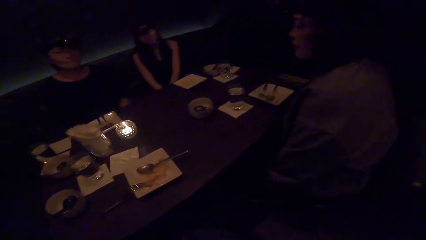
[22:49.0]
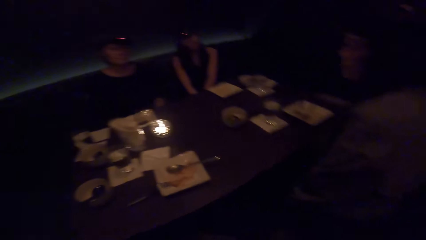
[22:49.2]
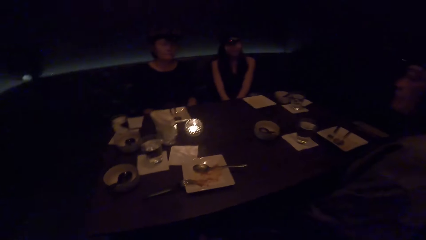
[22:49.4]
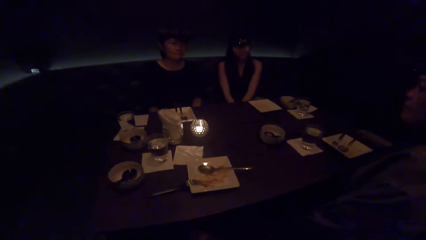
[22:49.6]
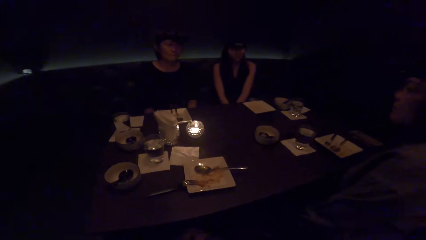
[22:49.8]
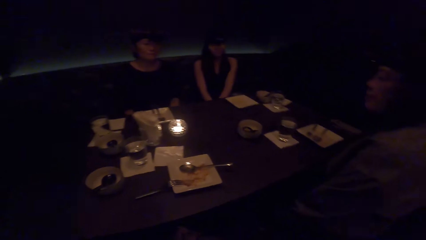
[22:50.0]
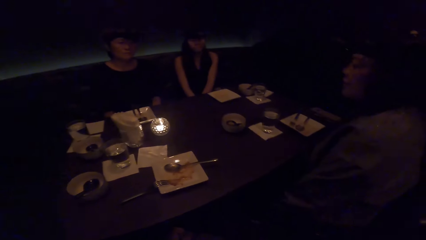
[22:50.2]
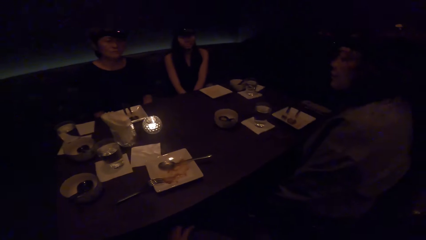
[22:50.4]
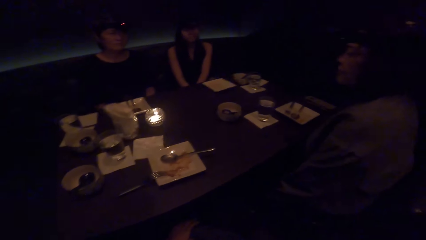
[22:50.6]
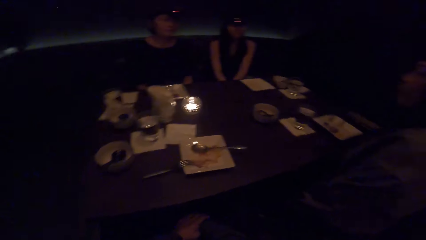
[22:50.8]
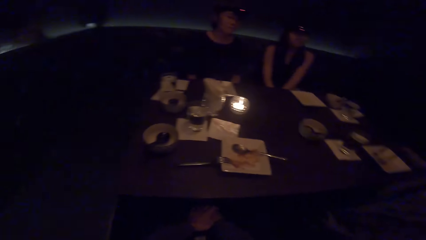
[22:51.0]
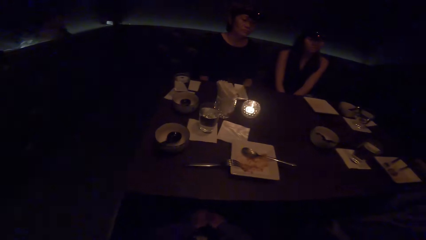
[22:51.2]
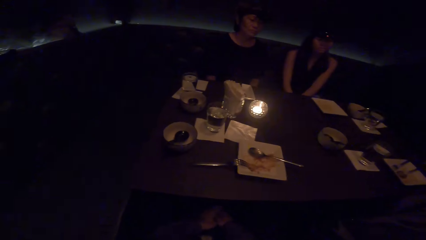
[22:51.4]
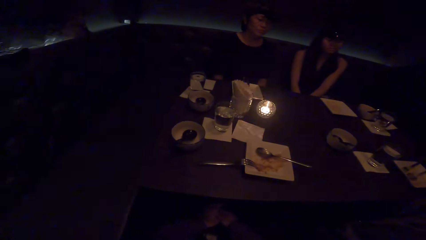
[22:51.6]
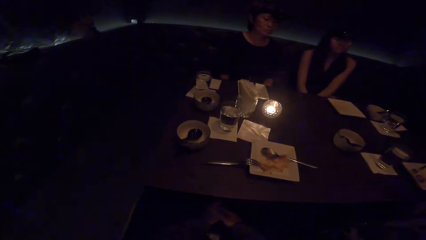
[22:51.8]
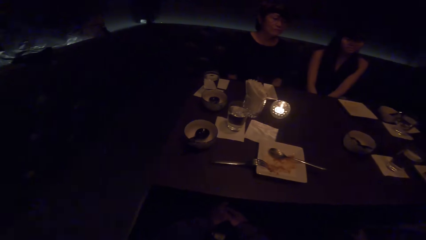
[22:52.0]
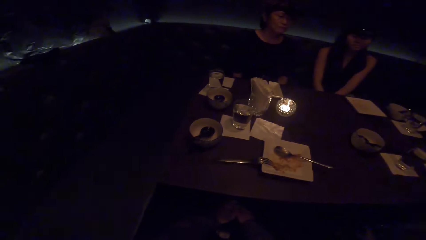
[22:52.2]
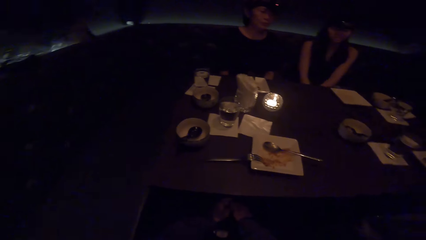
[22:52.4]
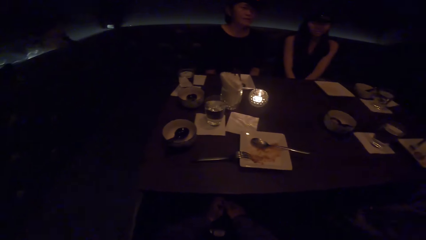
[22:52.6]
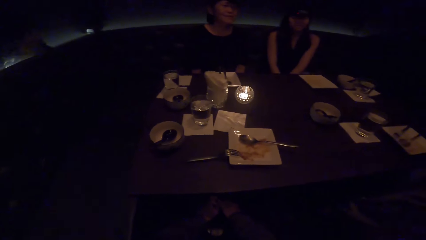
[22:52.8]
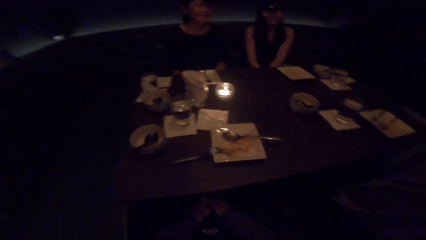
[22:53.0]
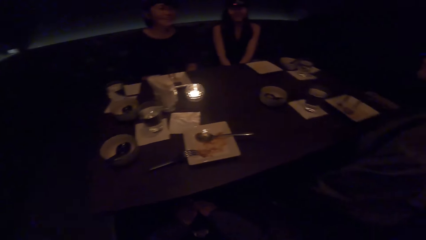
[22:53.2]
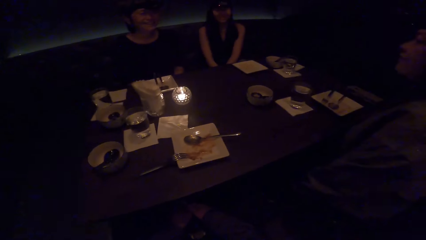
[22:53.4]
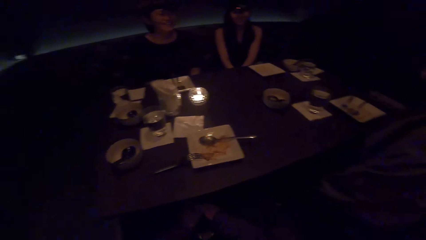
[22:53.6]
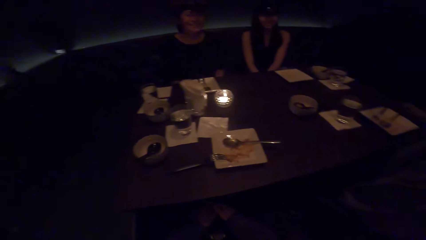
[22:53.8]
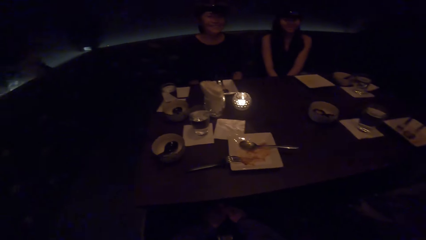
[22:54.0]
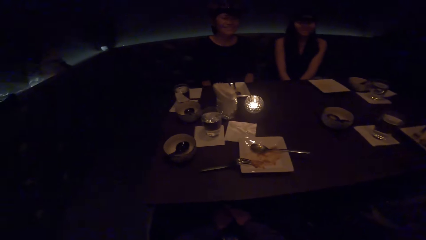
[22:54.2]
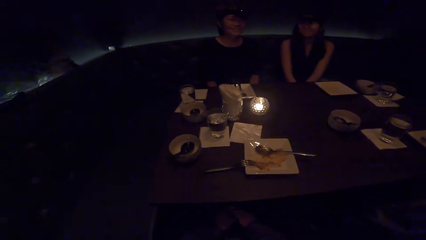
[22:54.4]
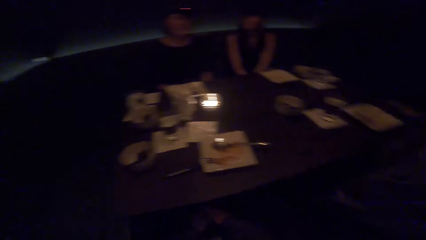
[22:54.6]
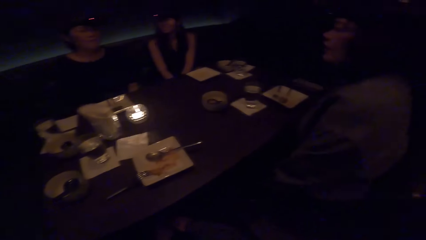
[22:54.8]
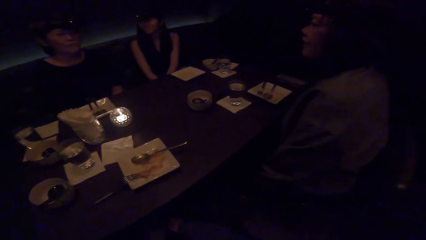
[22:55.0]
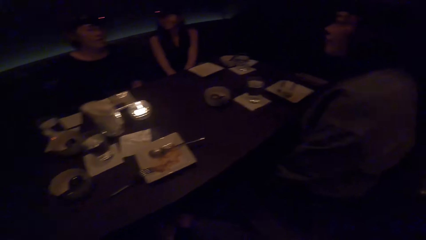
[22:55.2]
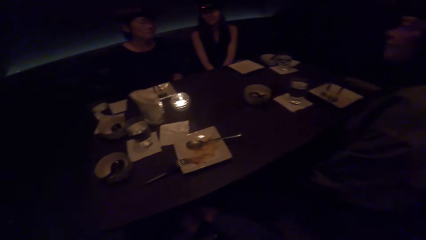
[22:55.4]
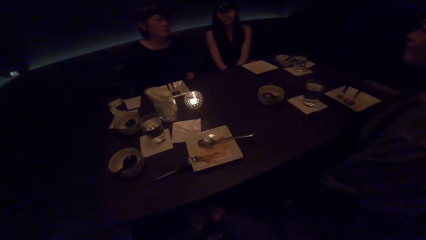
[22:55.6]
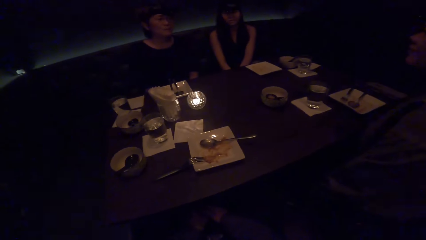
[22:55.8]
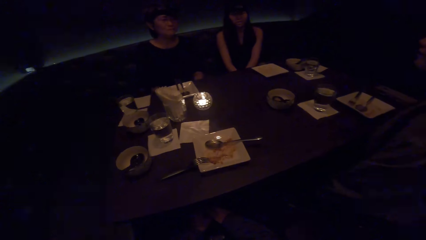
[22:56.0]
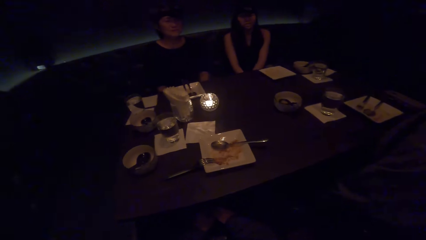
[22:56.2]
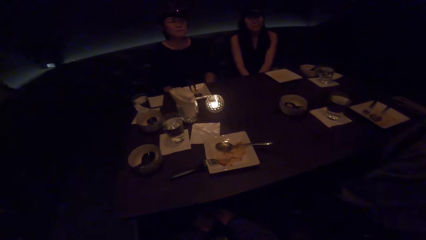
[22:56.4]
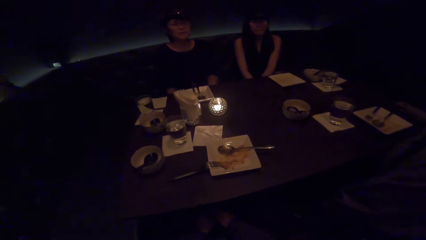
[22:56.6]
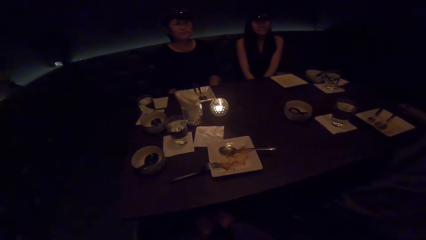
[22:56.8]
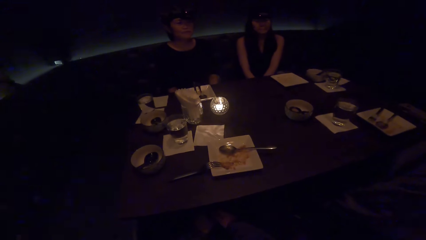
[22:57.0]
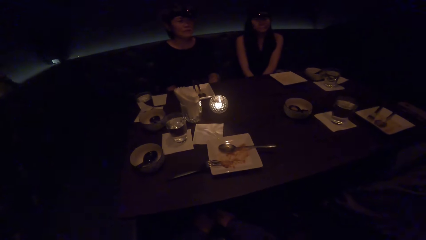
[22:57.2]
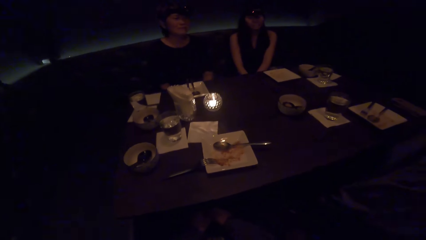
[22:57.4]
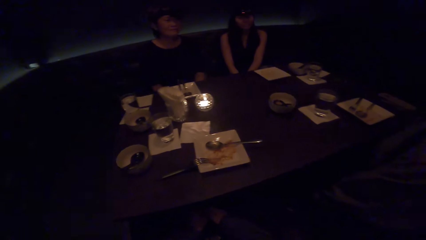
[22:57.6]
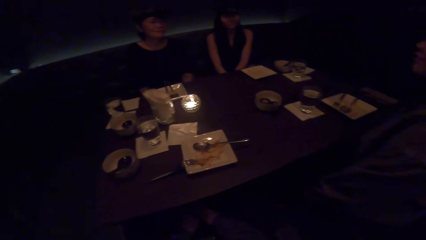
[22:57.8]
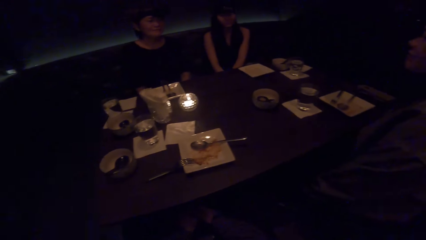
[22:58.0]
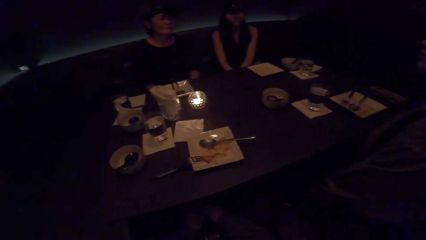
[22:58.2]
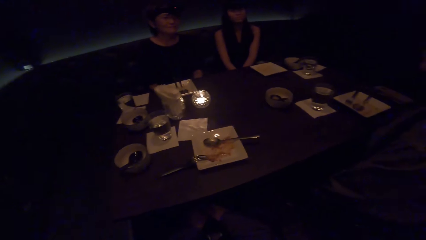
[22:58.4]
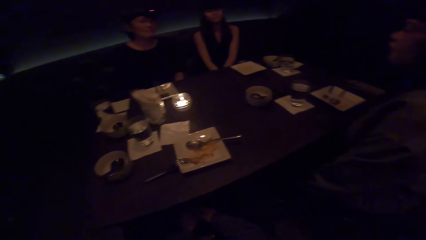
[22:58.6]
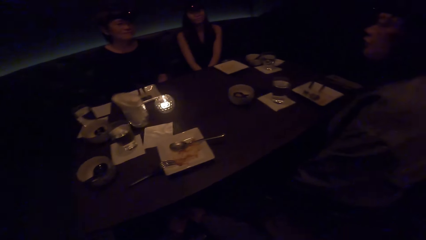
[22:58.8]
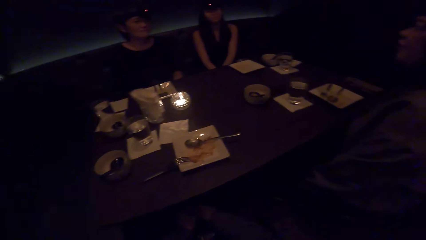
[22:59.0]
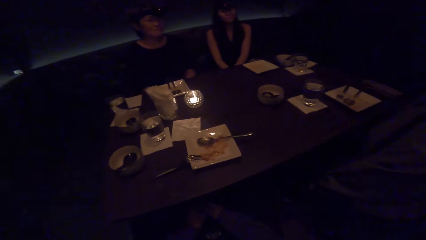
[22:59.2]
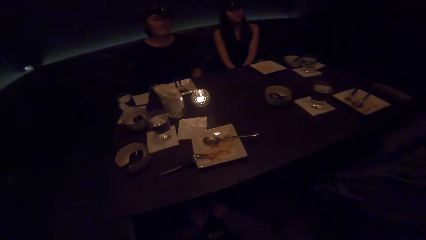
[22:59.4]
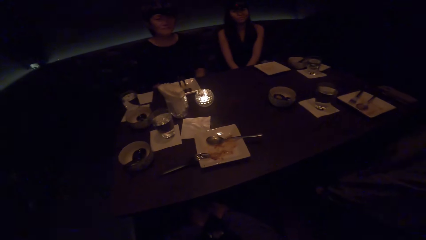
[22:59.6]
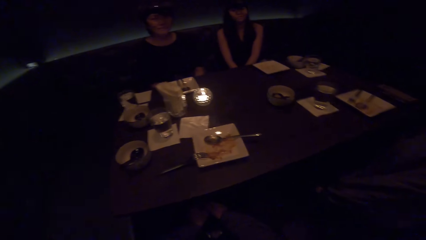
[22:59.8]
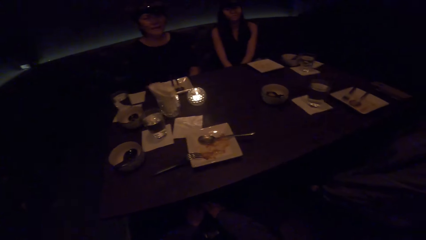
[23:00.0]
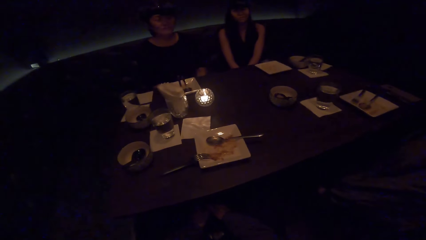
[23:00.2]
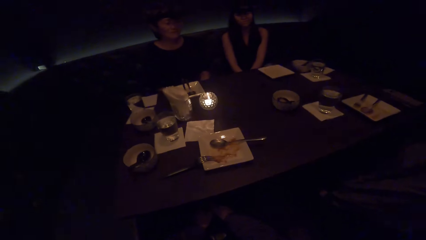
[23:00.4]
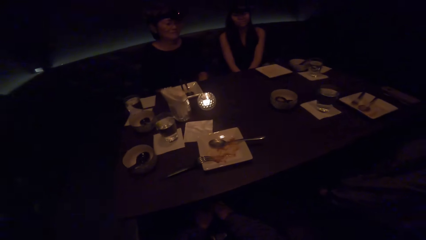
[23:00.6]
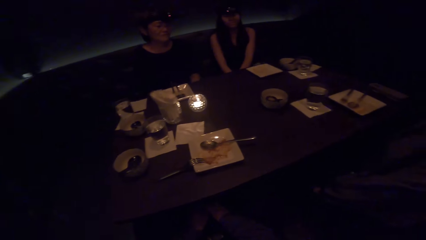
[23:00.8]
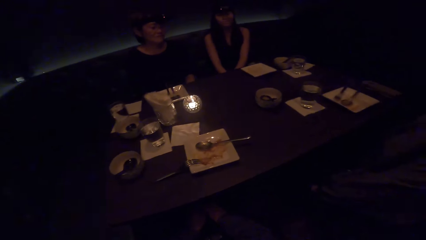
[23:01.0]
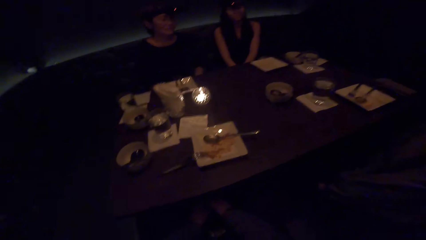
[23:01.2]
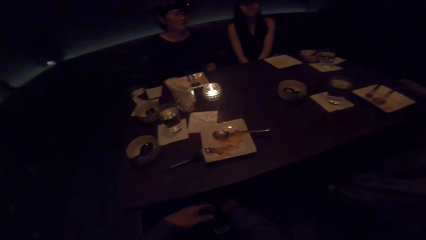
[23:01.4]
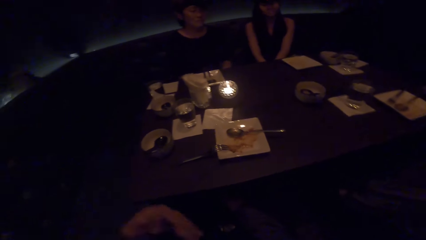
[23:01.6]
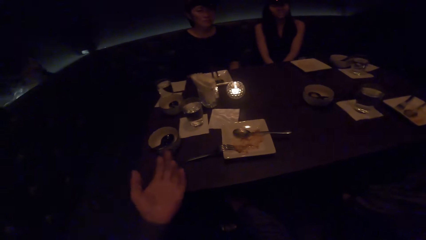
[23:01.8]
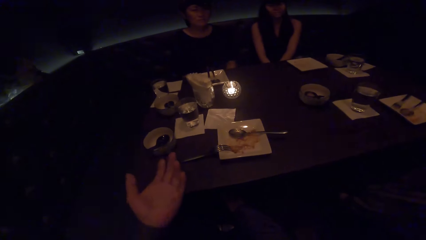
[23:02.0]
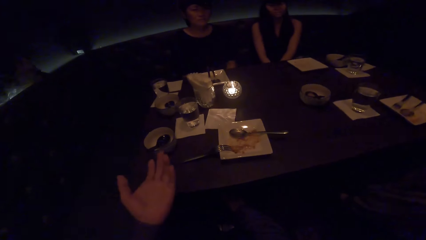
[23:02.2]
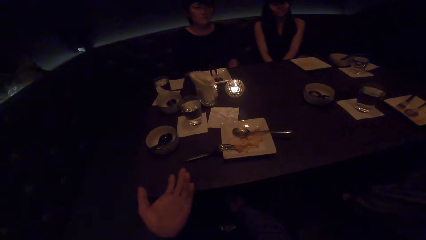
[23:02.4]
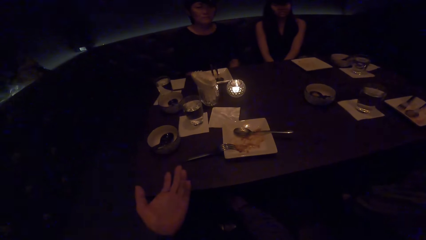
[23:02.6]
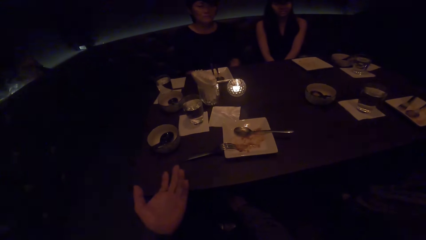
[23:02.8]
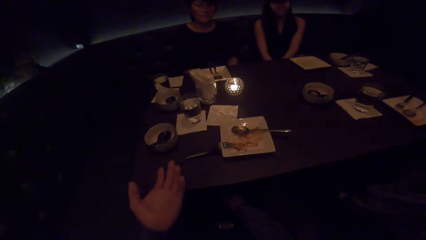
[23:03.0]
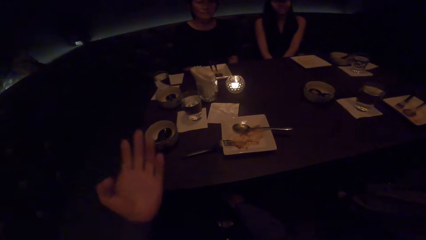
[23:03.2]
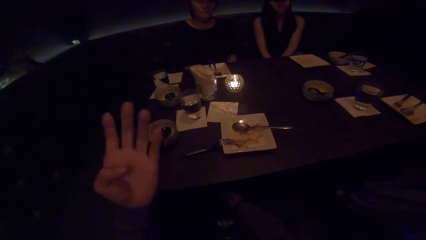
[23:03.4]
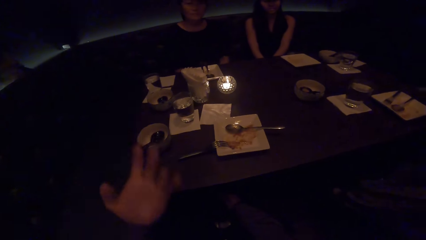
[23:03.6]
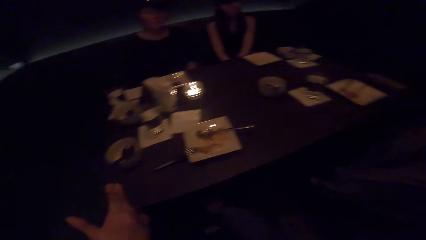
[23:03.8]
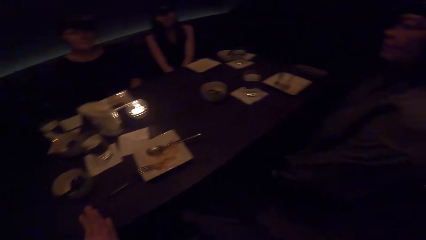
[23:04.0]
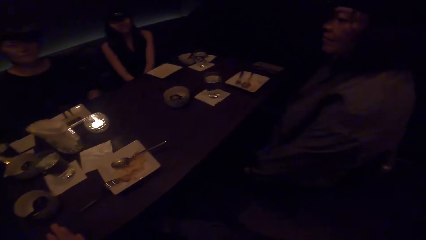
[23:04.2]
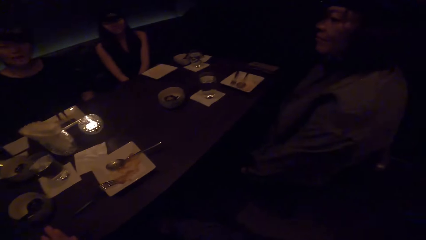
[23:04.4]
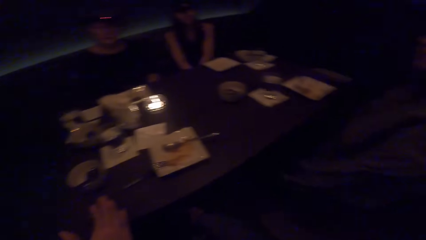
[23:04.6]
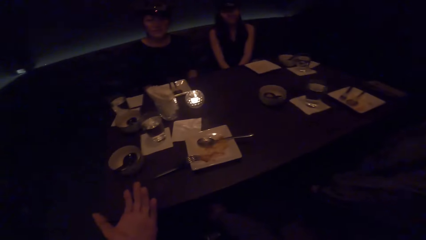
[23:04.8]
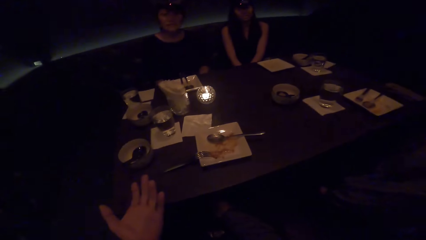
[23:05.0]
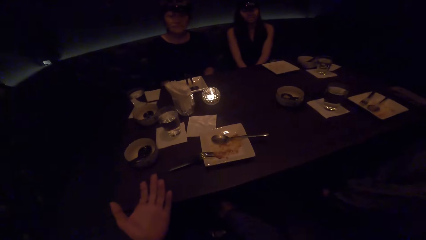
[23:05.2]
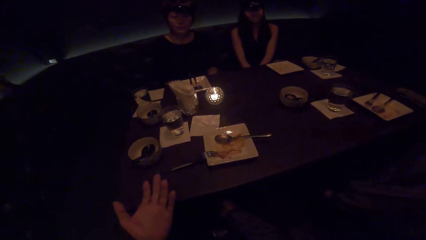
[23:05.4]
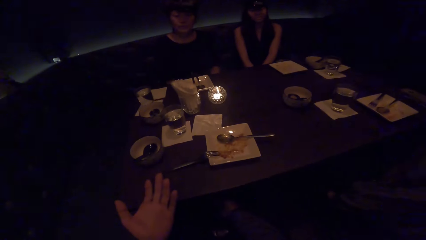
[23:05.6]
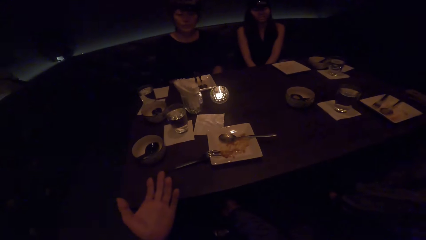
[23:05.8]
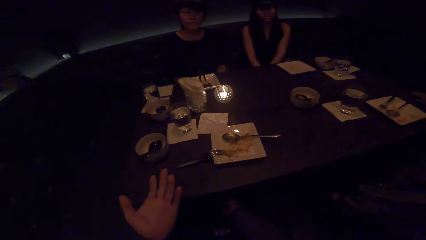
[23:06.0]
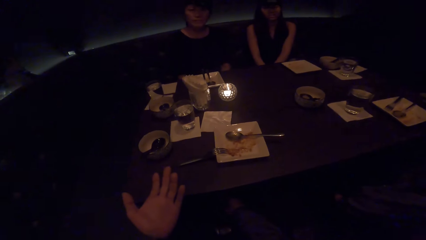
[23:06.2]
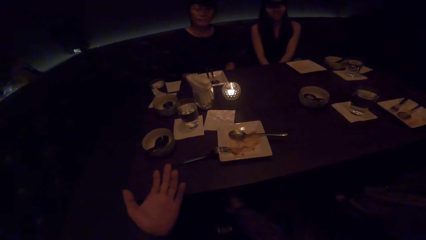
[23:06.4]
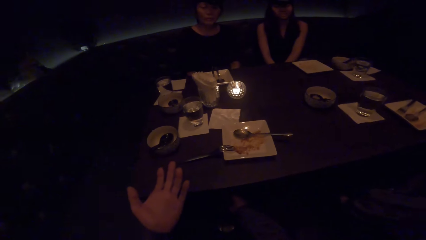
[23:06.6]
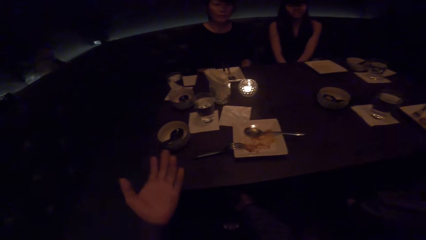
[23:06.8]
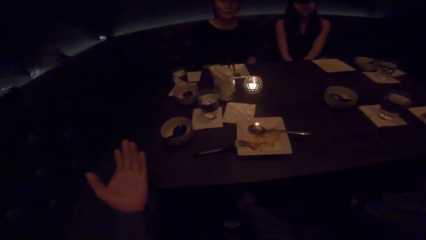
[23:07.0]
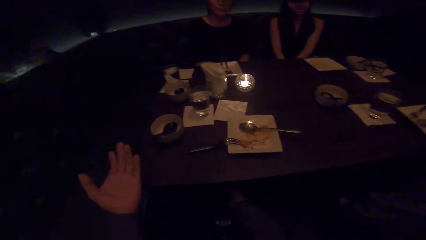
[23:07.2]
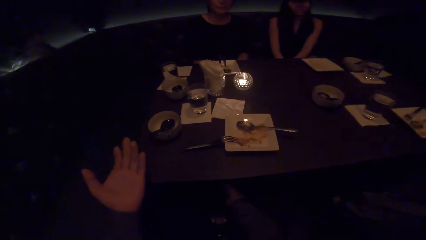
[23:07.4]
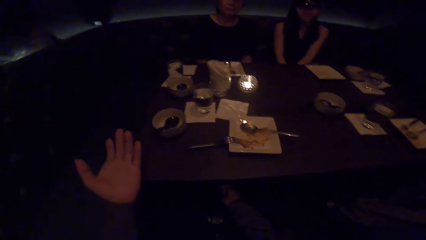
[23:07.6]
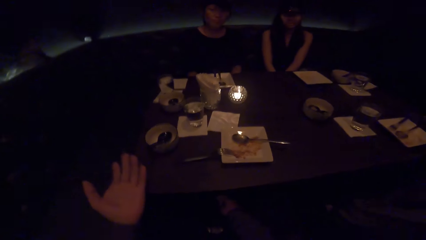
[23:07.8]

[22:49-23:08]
A lady stares around on the table. The camera wearer converses with the lady.
